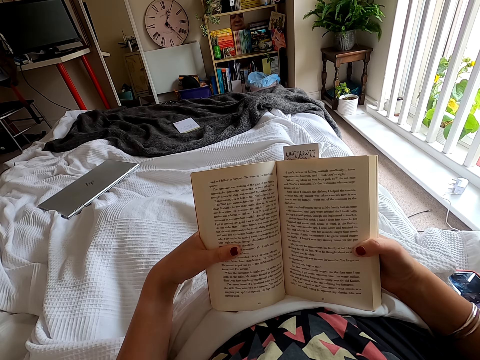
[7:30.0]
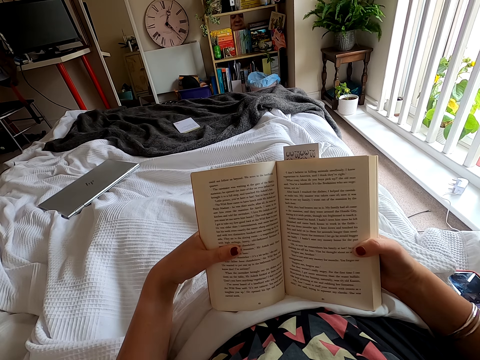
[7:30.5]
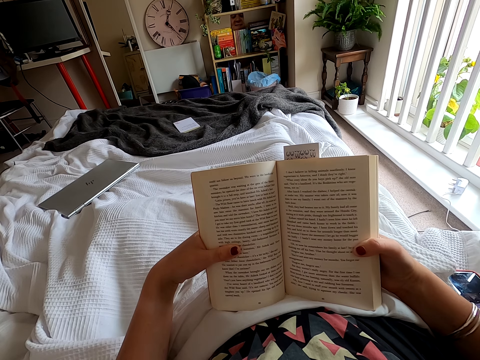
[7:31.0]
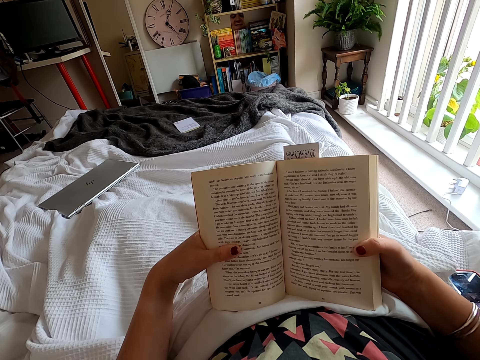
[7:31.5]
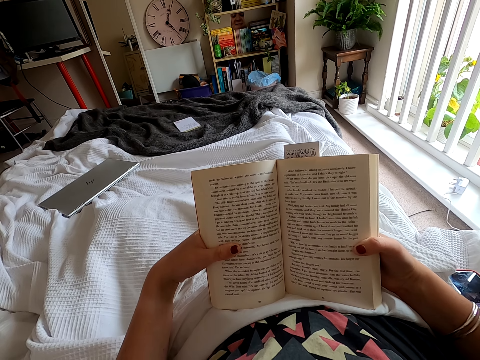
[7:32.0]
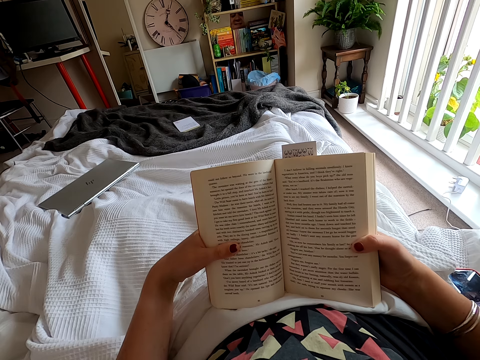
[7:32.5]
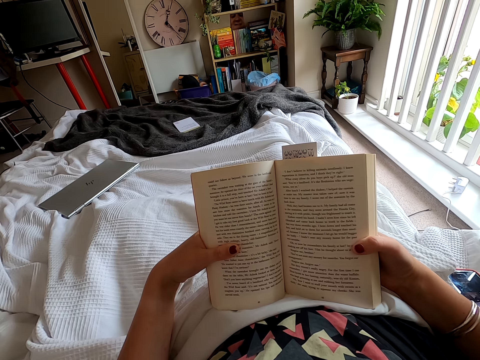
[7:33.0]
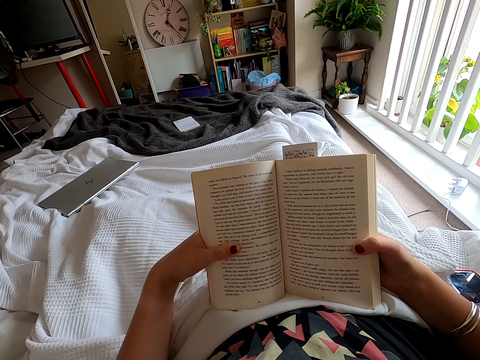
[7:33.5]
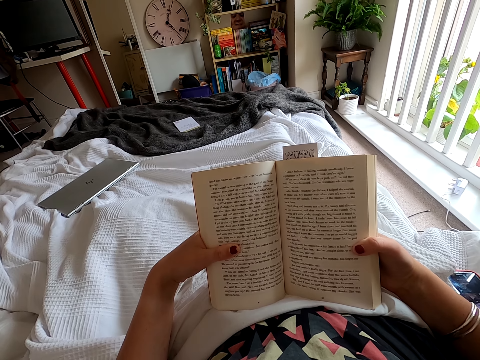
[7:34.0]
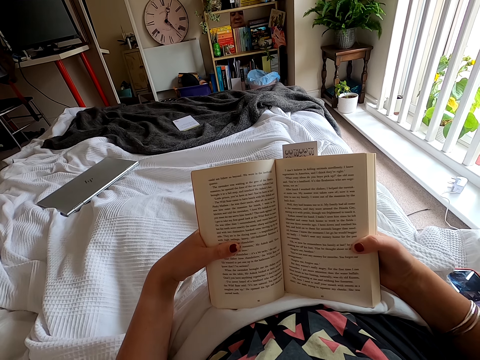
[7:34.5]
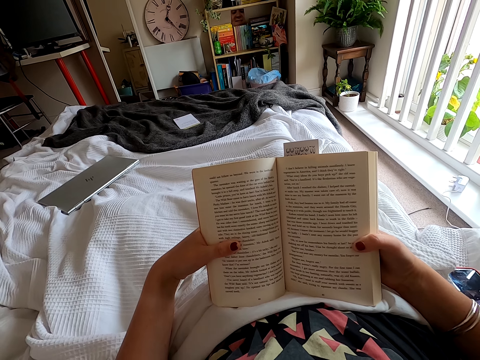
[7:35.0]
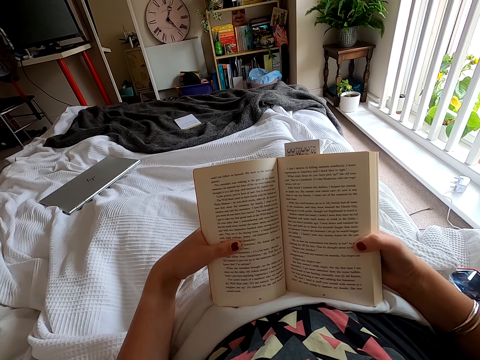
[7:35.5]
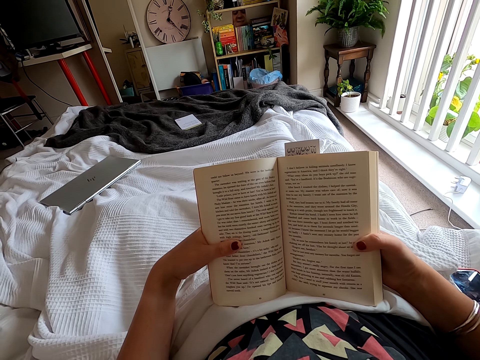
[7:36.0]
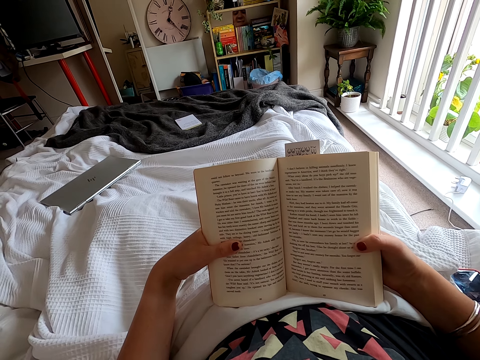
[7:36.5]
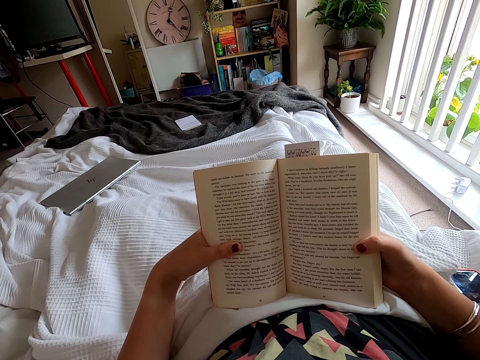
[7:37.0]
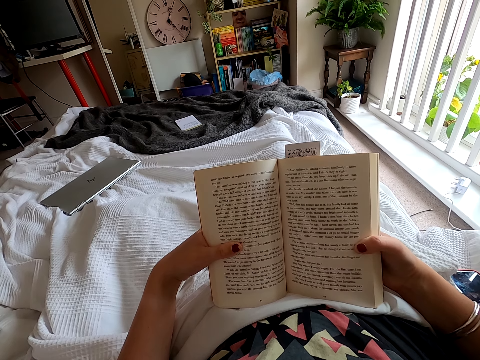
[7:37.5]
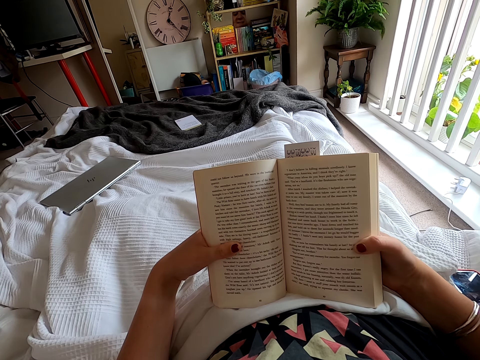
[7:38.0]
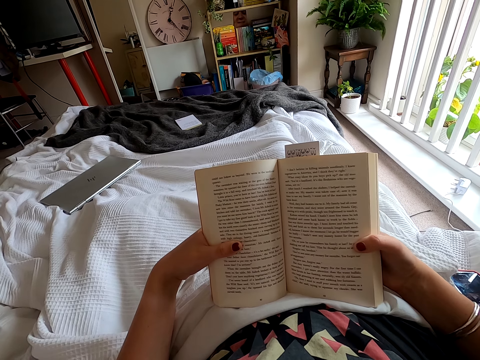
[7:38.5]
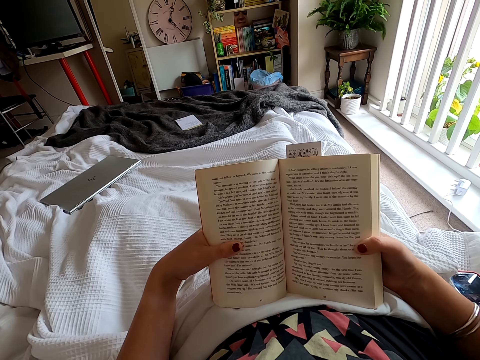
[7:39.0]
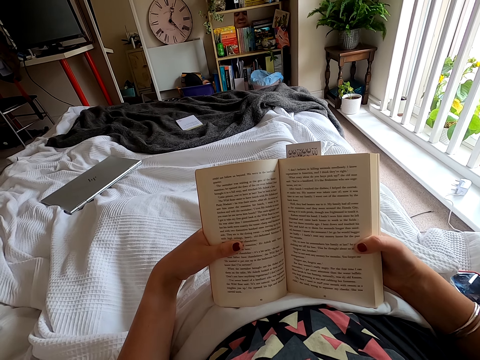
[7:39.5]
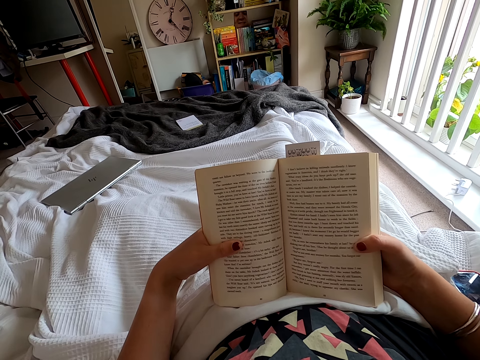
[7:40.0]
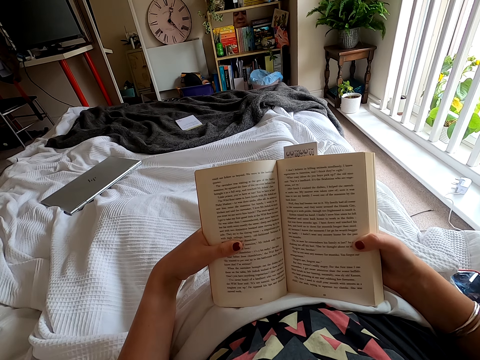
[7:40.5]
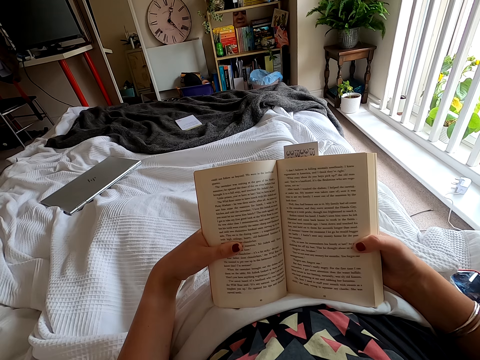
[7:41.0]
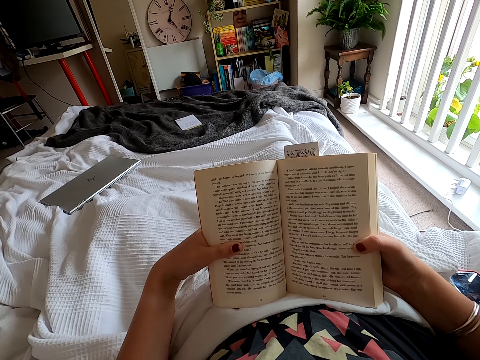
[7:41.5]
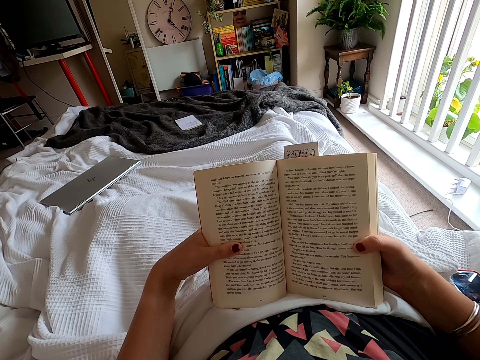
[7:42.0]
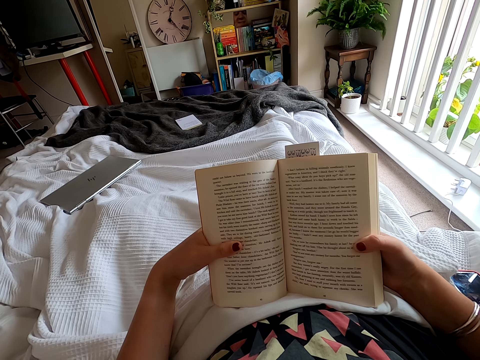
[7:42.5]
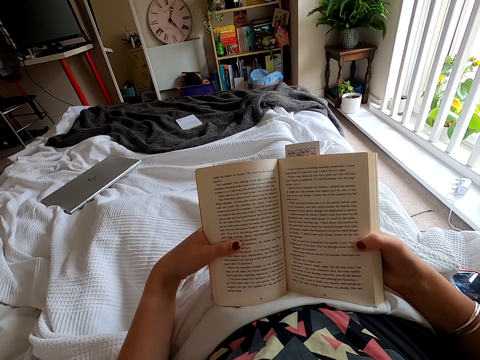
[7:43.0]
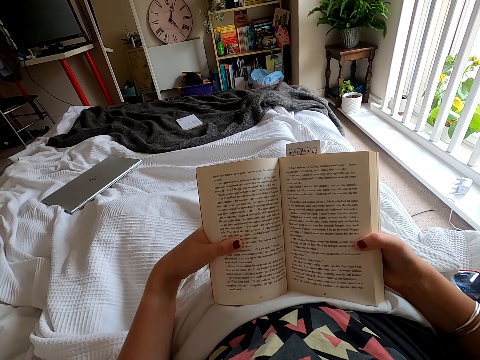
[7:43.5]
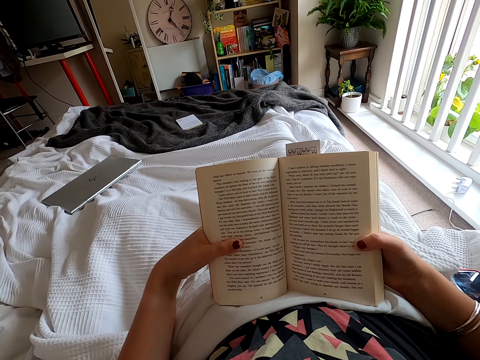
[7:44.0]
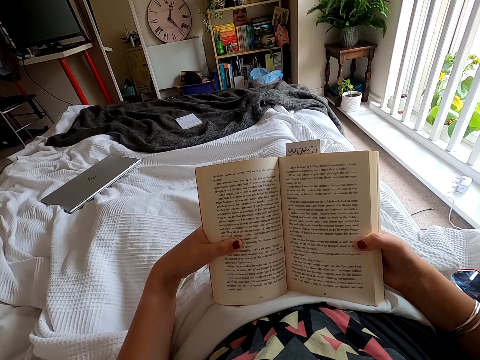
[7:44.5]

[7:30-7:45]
The camera wearer peruses a book.

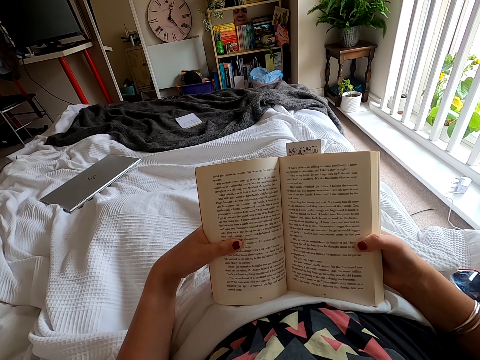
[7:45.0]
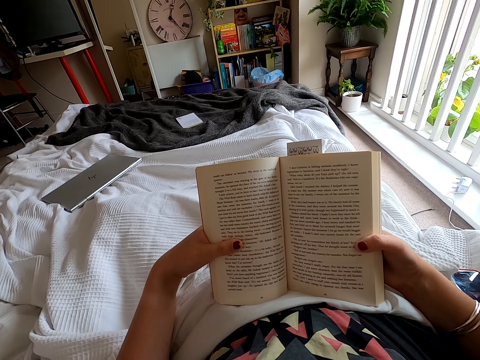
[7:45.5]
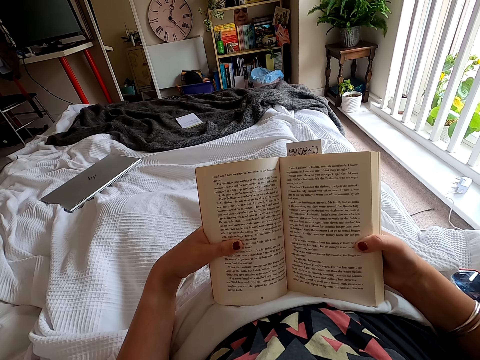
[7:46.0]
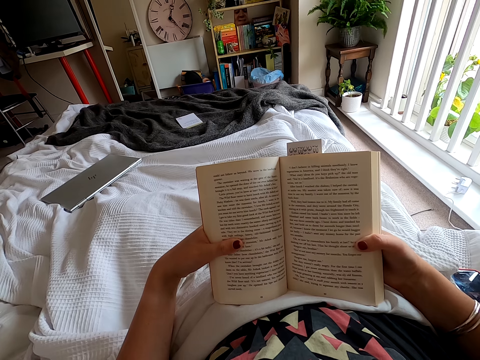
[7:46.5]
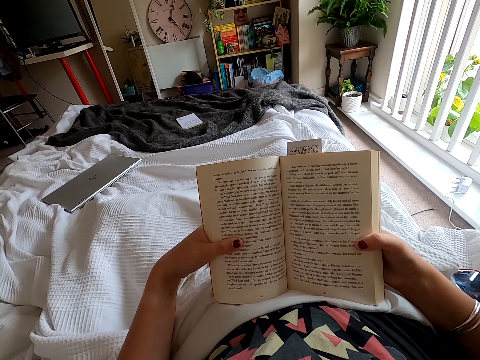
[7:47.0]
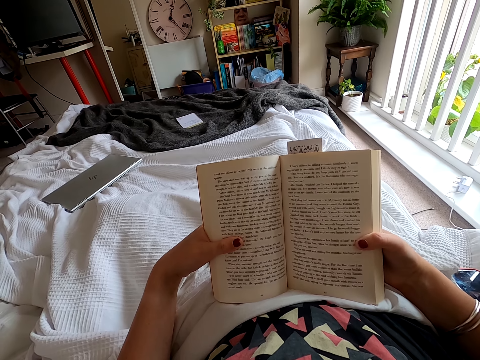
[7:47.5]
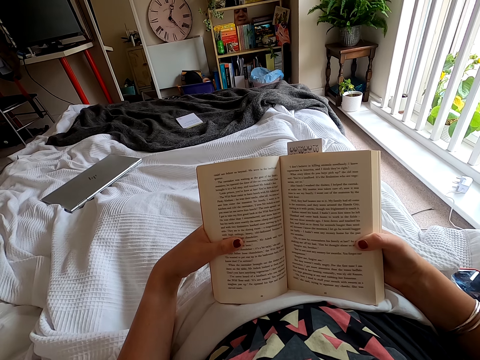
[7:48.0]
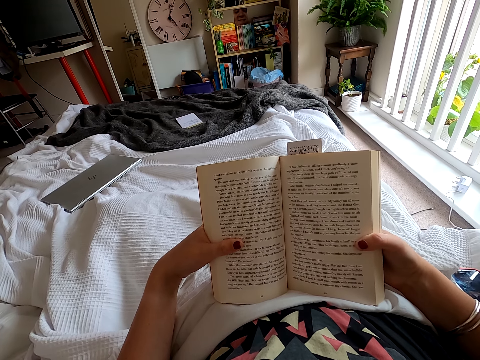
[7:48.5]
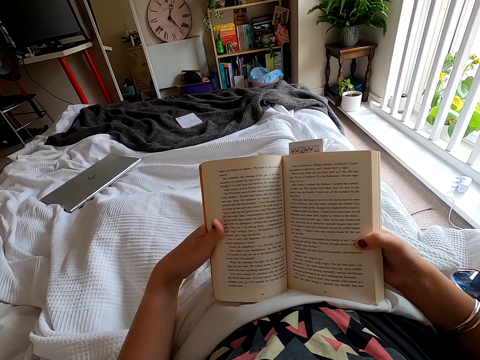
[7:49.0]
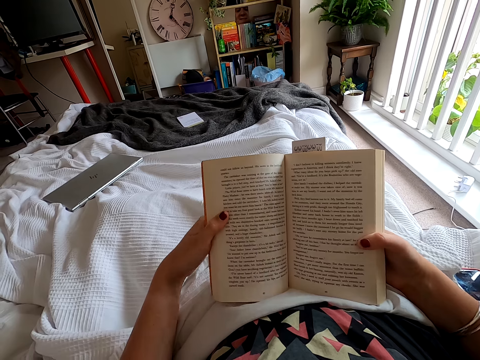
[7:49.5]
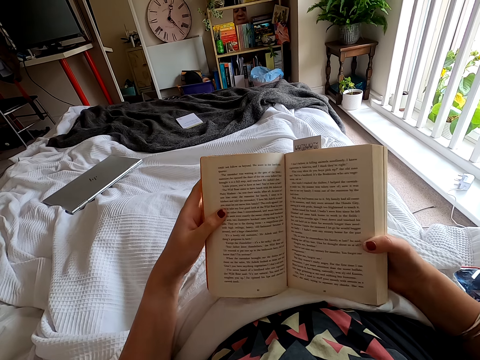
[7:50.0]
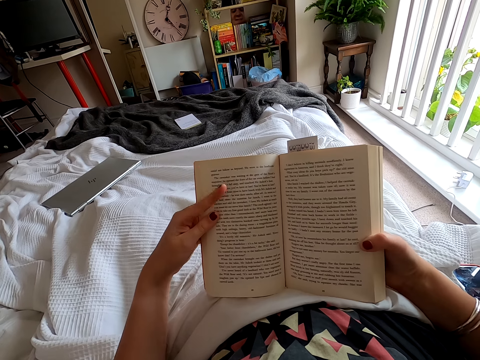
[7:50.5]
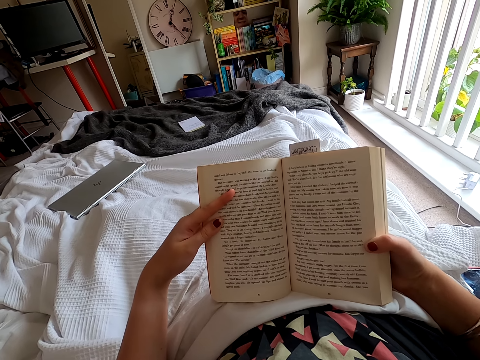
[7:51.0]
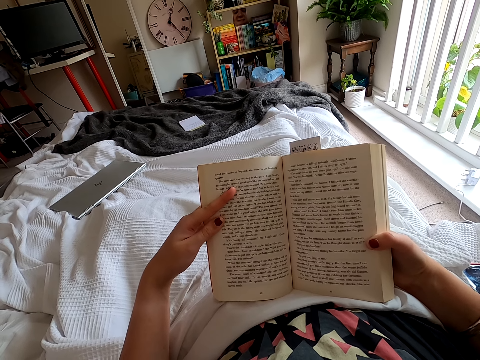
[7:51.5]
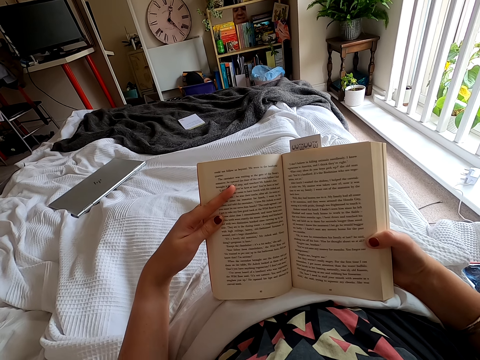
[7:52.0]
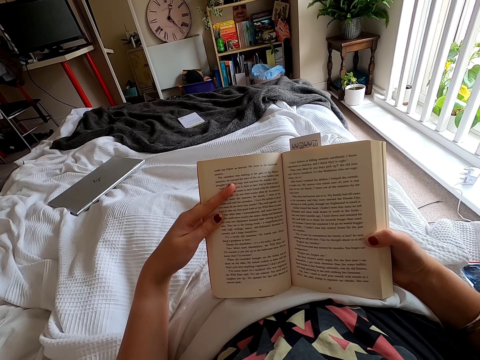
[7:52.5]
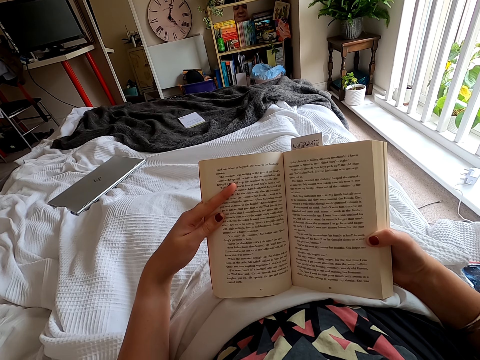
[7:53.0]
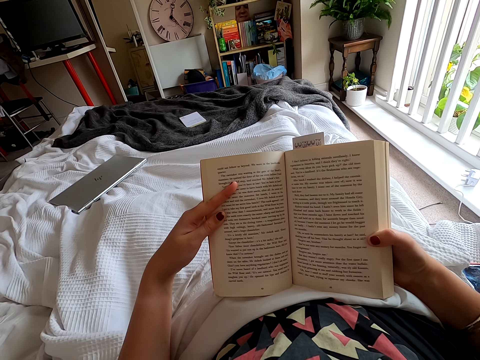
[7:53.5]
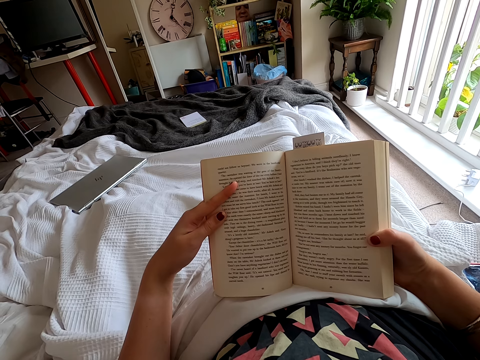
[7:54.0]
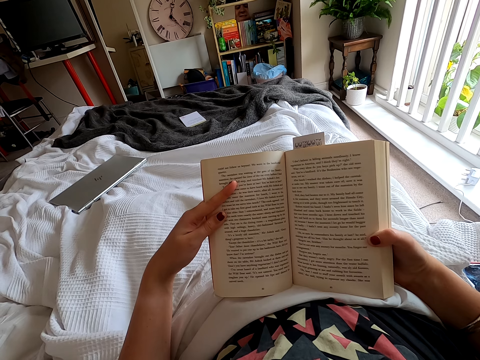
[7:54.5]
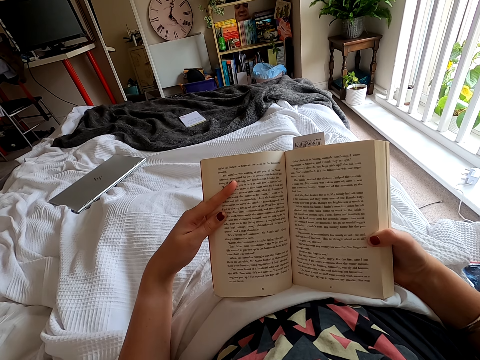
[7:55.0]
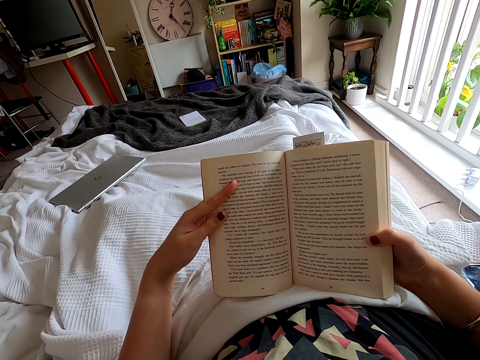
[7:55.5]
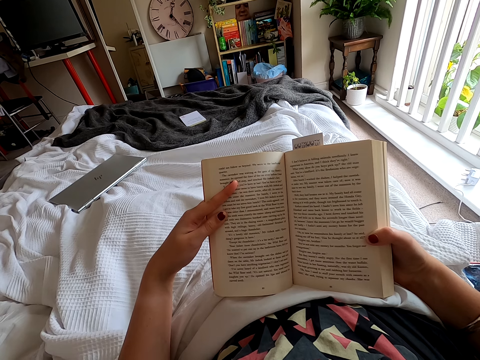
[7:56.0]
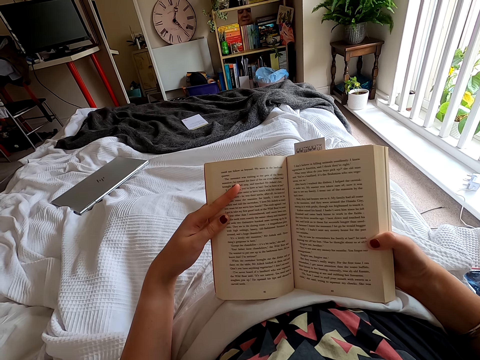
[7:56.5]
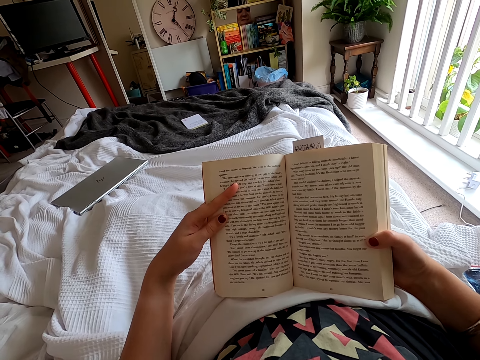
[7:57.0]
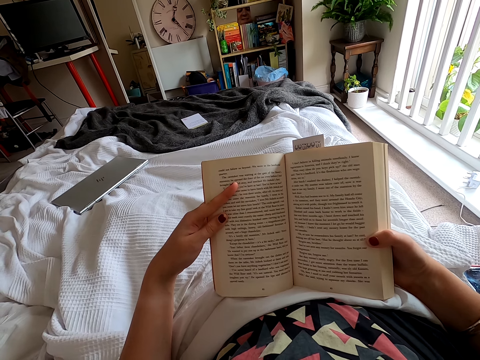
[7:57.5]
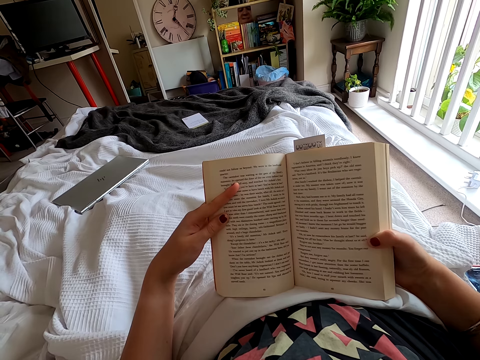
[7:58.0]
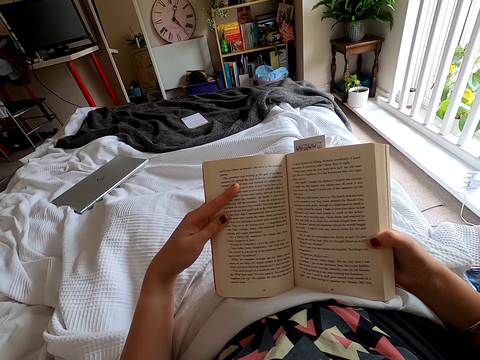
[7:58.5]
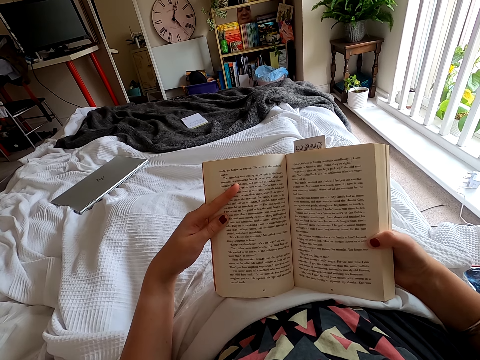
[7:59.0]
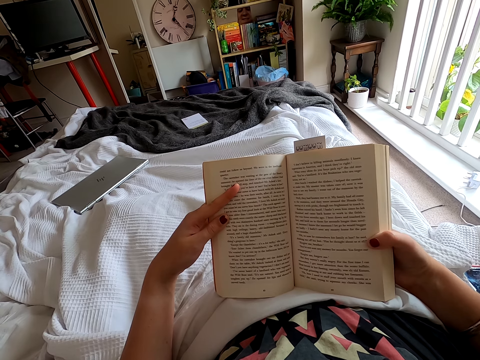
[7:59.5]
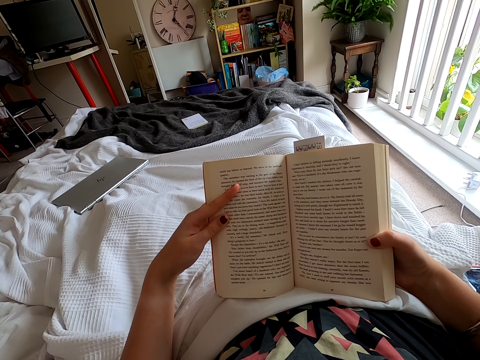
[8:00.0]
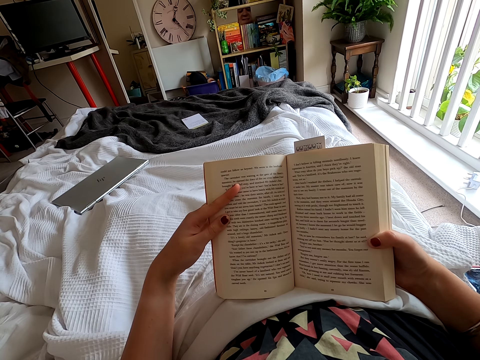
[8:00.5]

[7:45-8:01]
The camera wearer peruses a book. They move a finger. They peruse the book.
